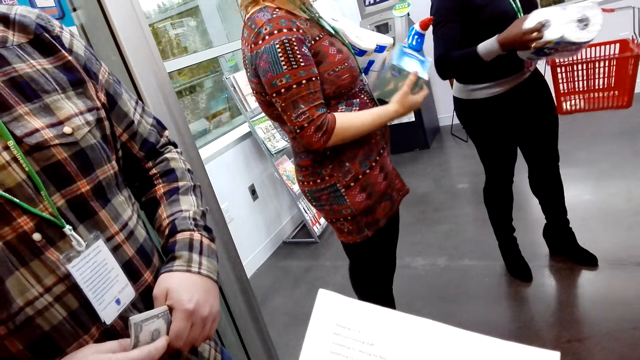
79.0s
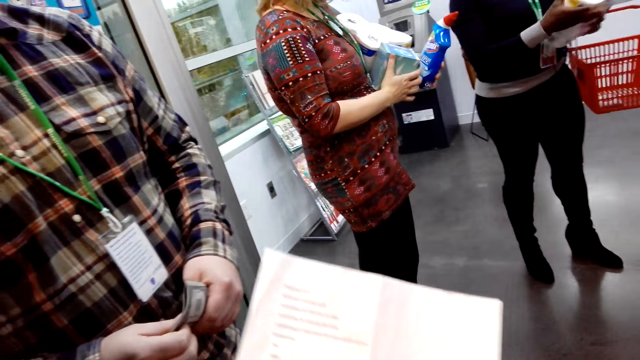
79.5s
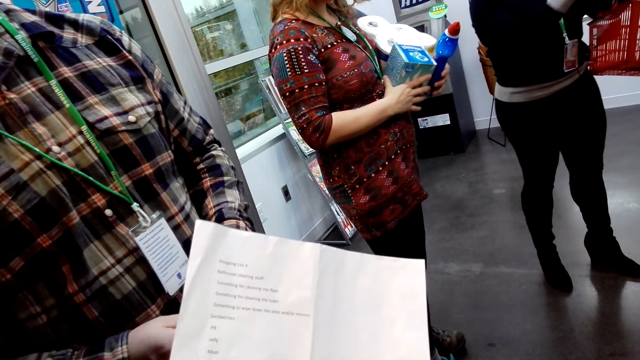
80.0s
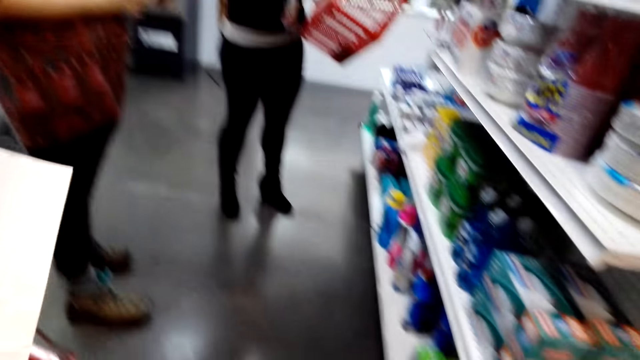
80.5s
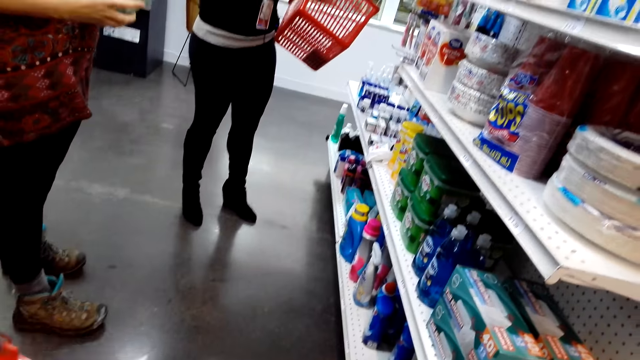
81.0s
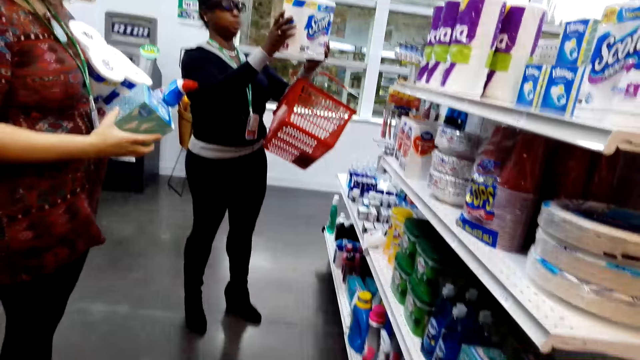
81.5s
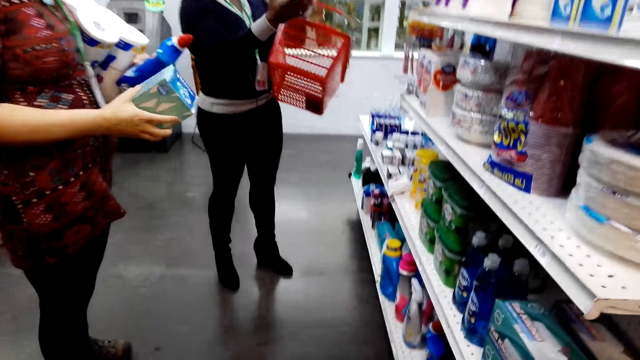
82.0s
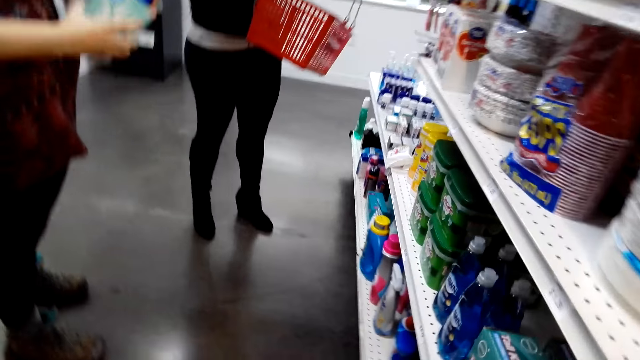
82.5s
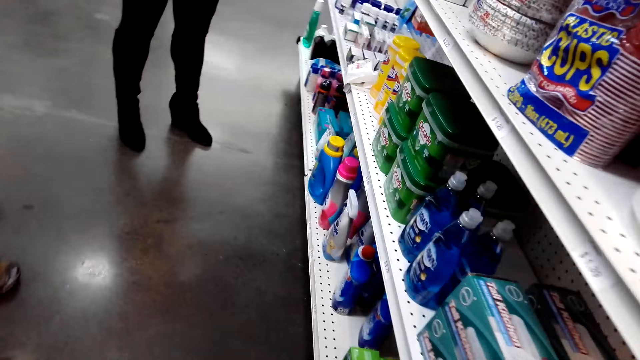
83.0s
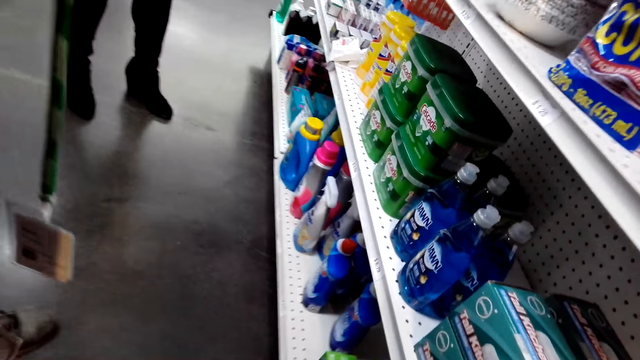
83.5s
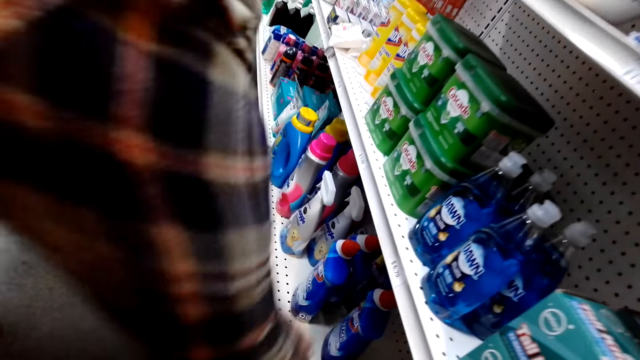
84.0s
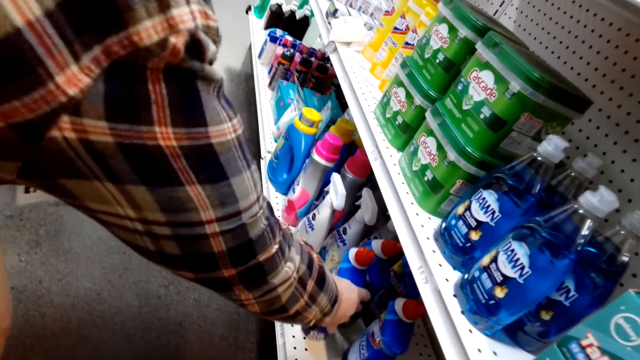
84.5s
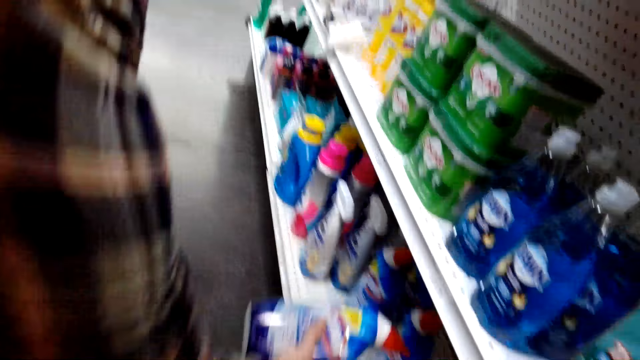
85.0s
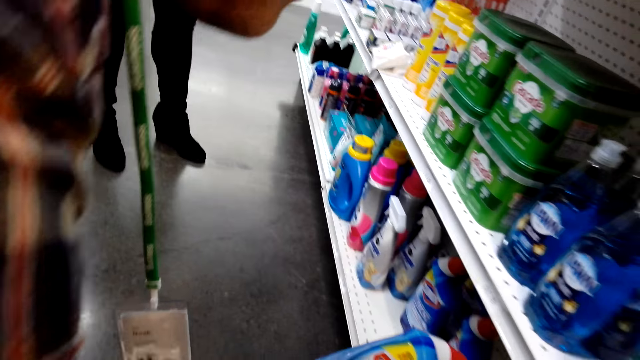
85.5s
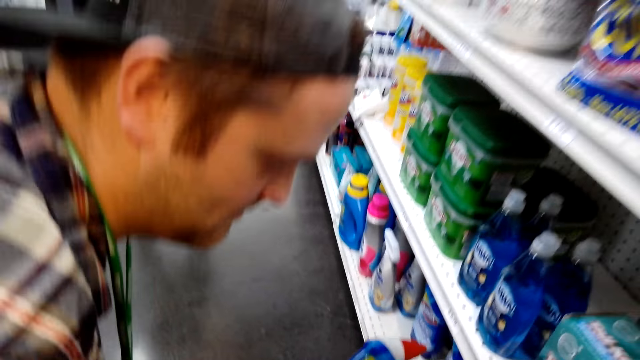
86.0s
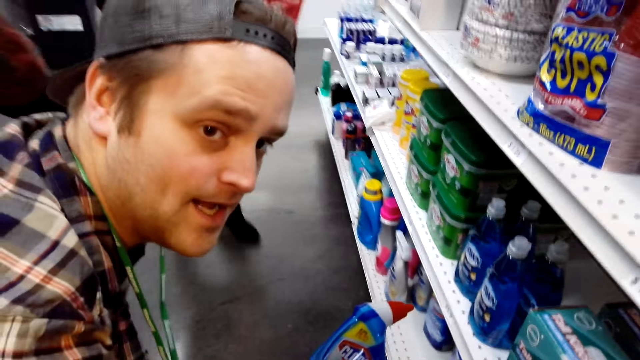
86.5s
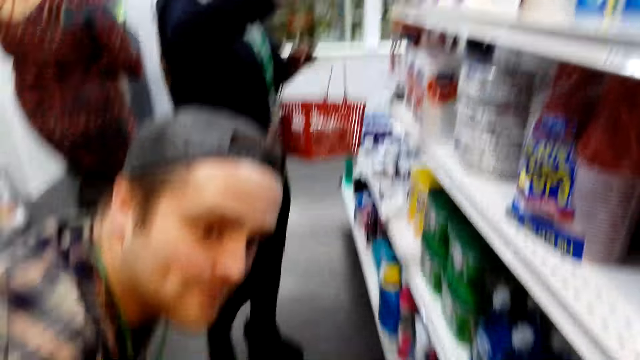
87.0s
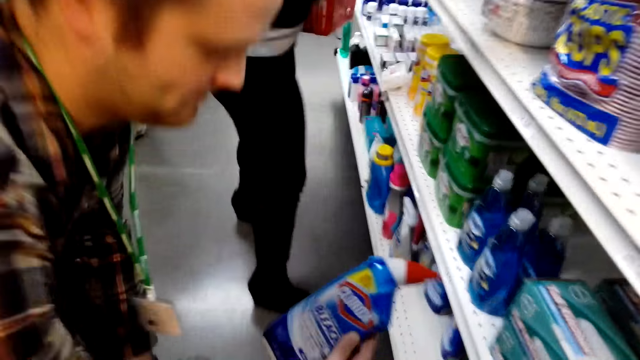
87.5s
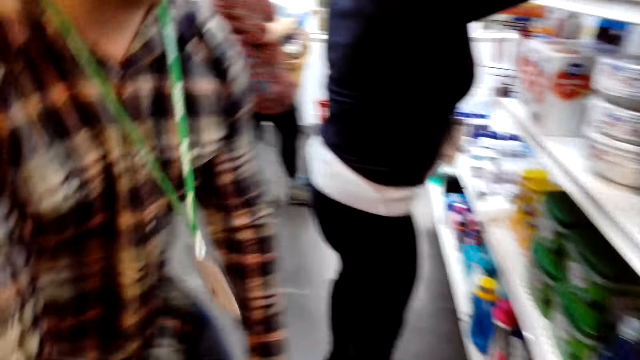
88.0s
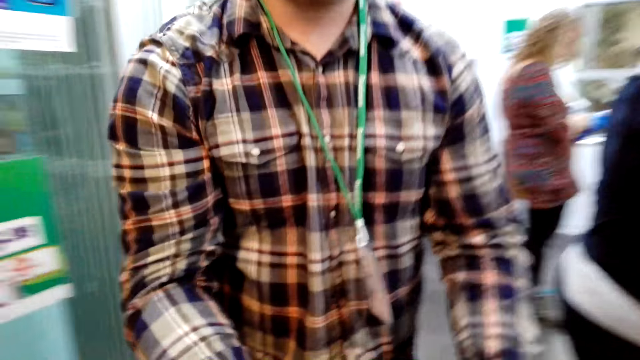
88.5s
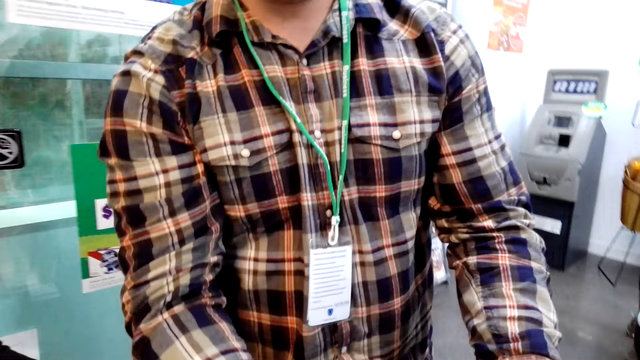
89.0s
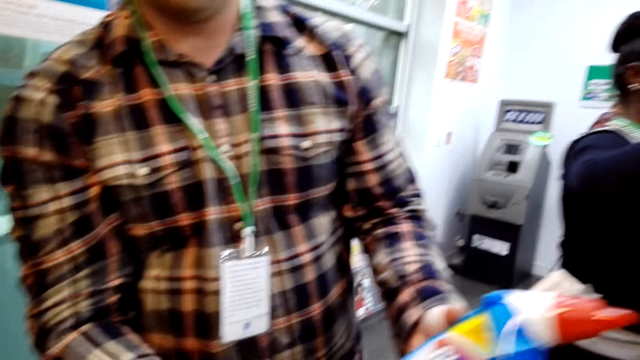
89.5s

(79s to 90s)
A person reads a food list paper. A man takes items on the shelf.

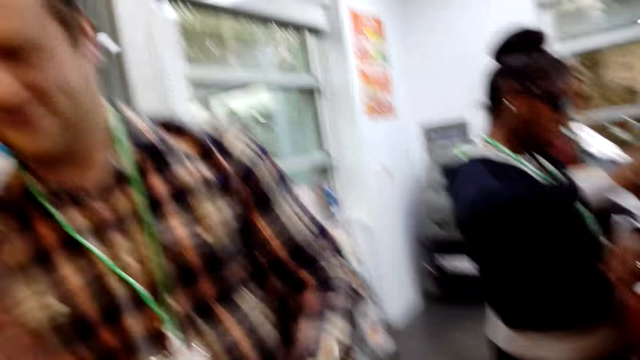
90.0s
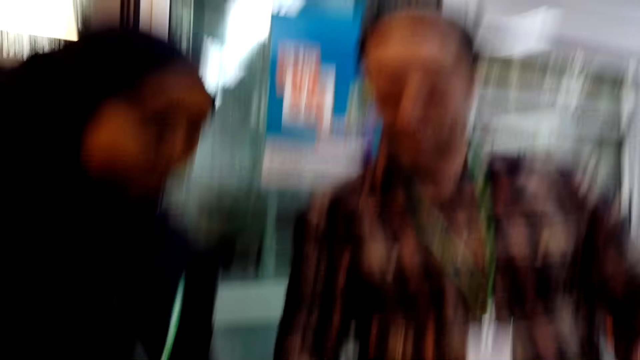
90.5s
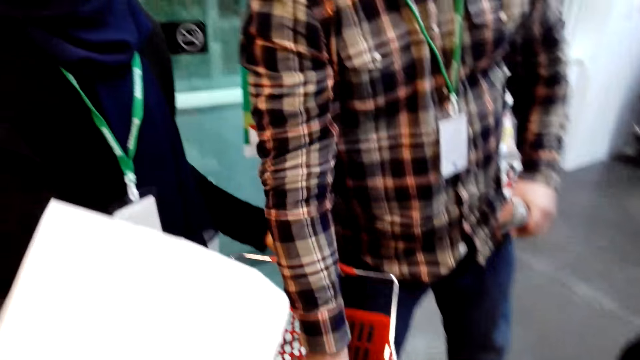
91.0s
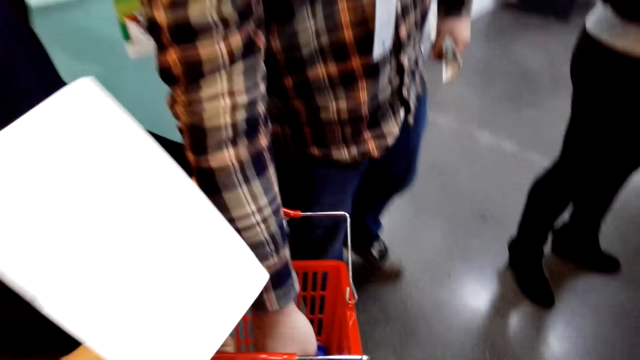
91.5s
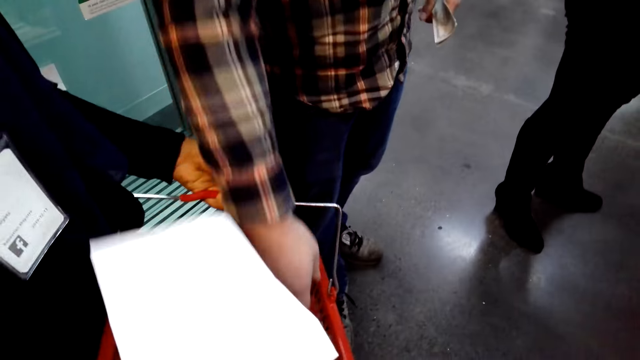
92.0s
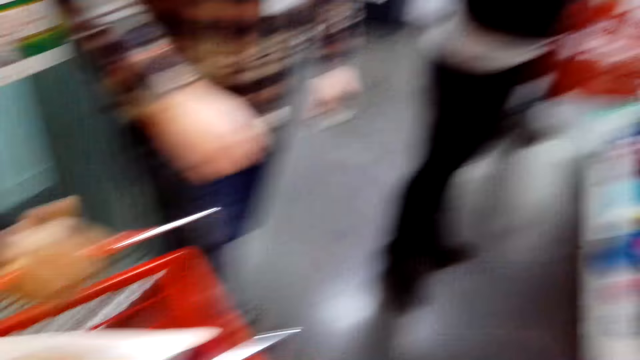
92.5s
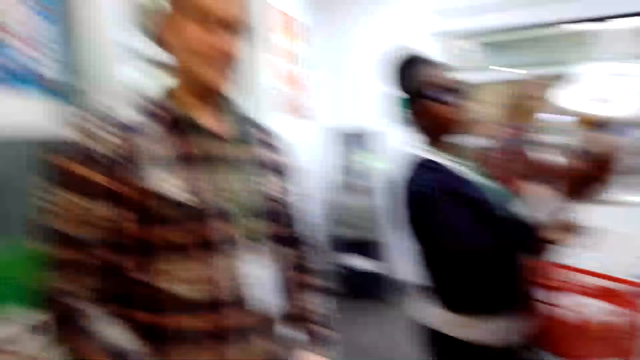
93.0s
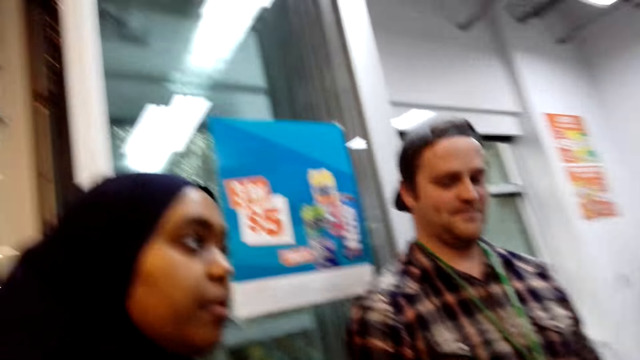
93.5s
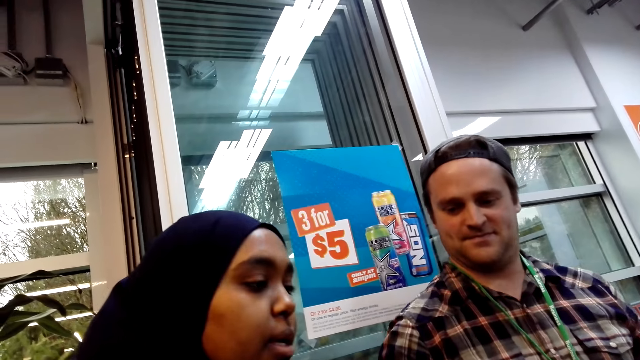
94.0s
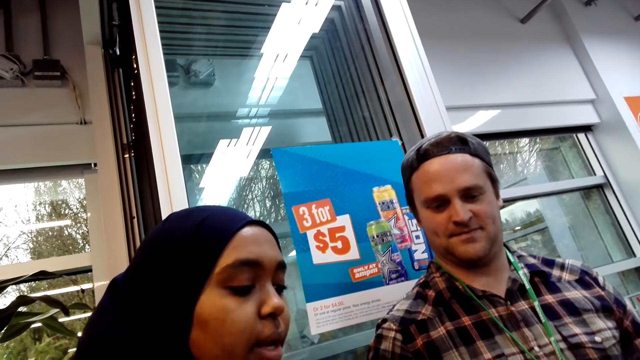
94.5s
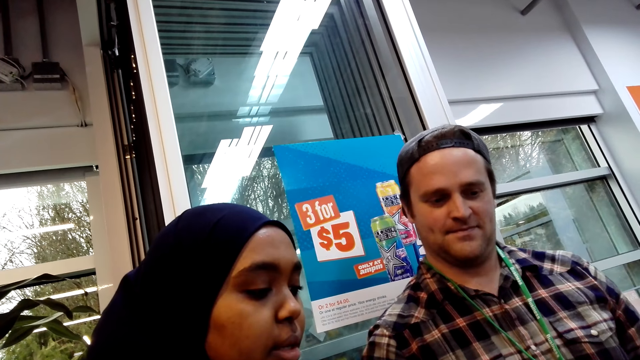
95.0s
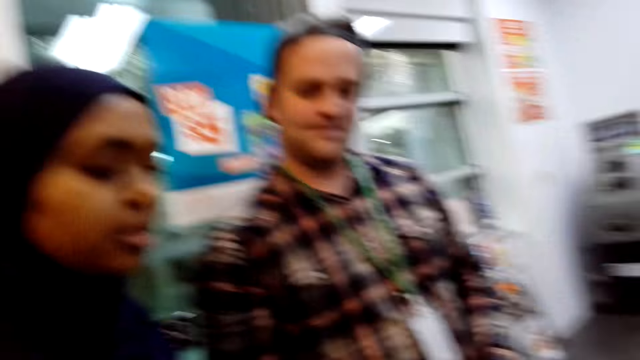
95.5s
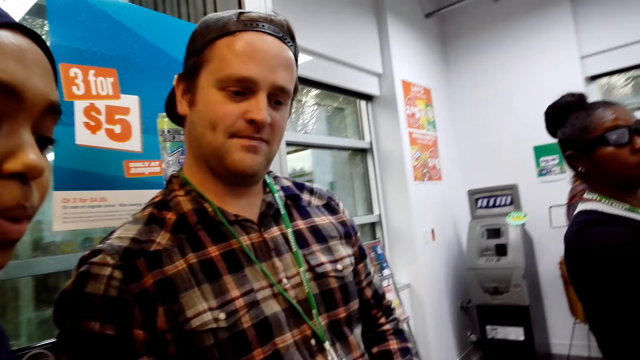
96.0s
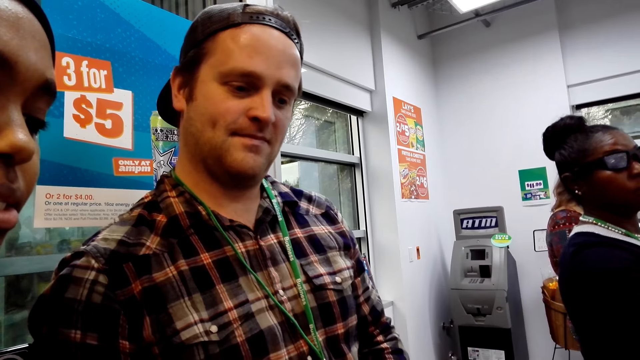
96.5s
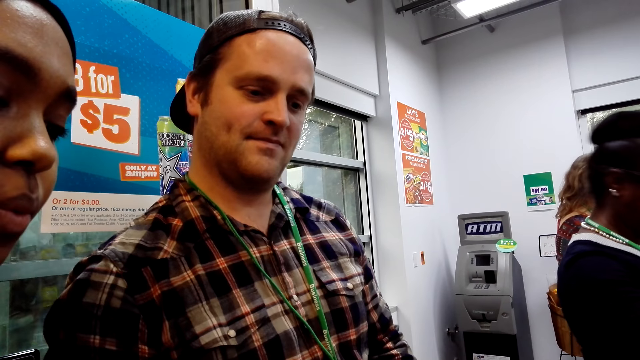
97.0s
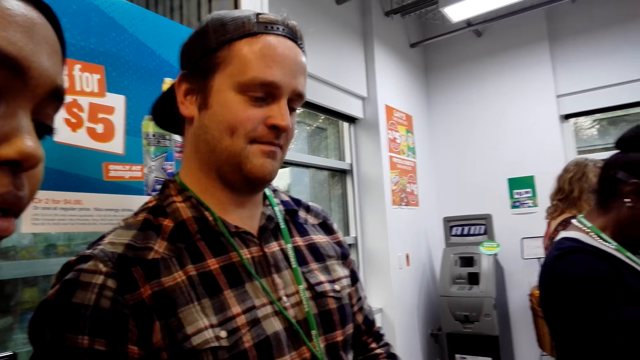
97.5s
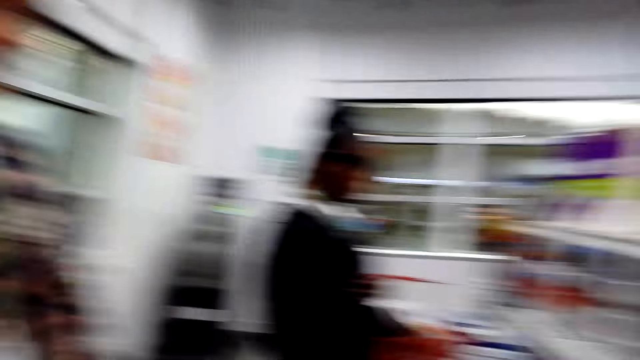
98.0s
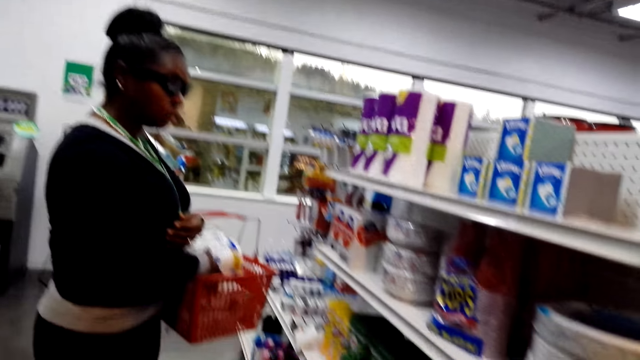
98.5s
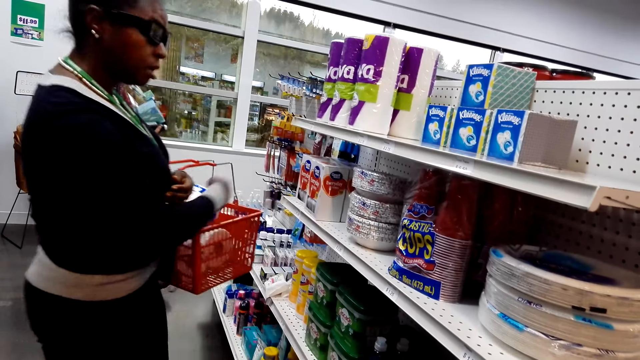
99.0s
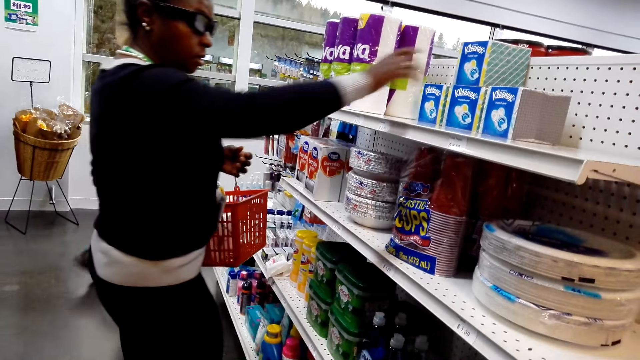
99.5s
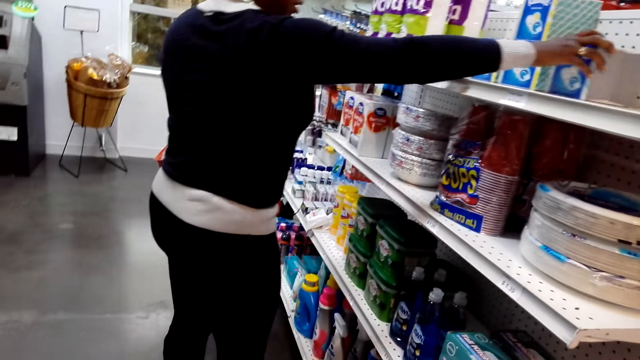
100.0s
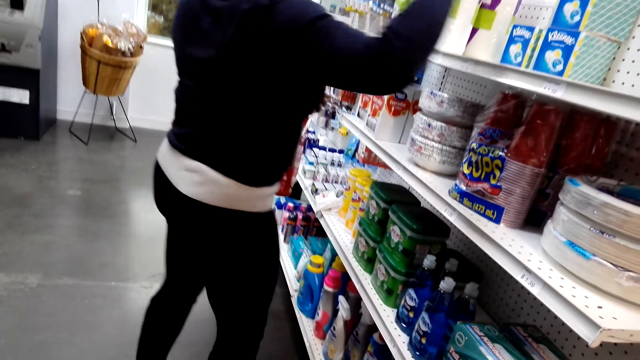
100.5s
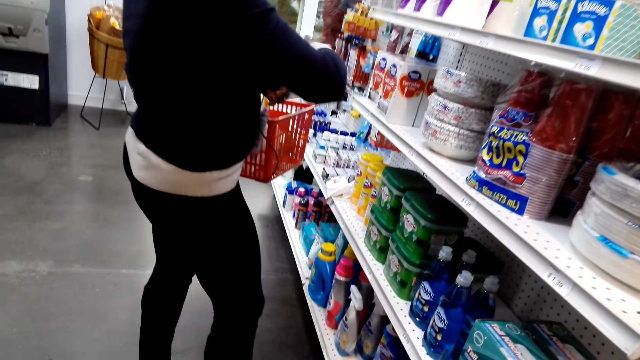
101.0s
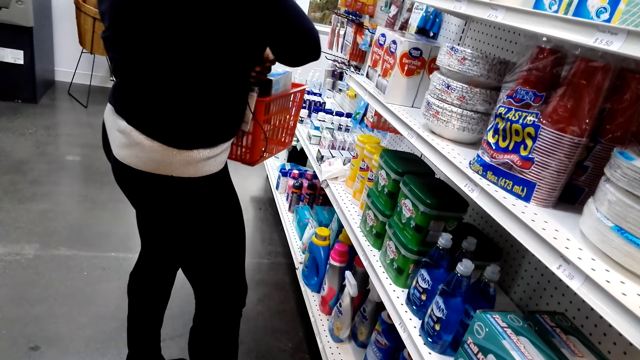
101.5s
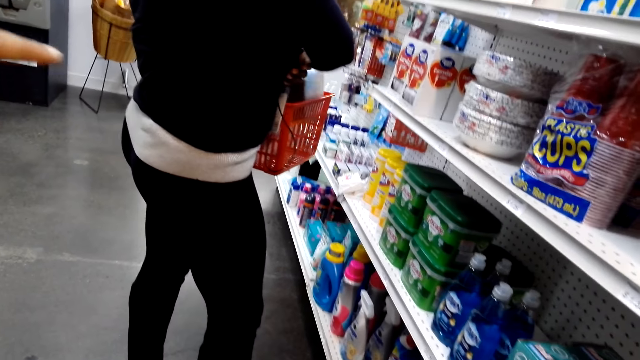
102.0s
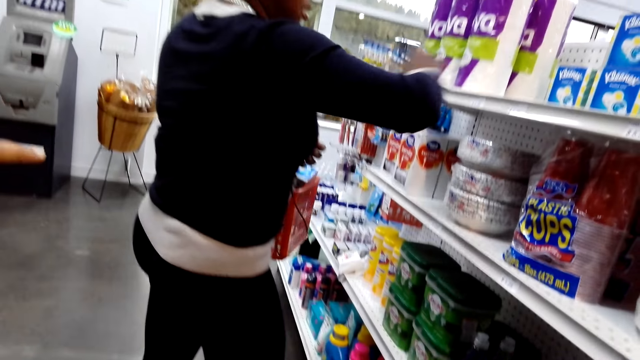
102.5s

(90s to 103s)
The man puts something on the basket. Another man picks something.
